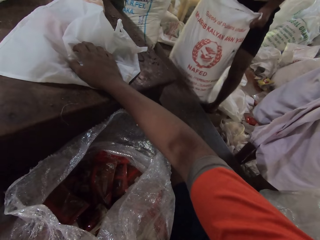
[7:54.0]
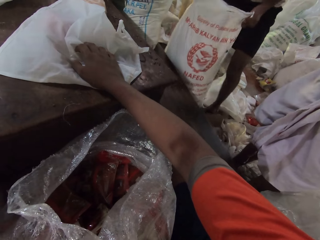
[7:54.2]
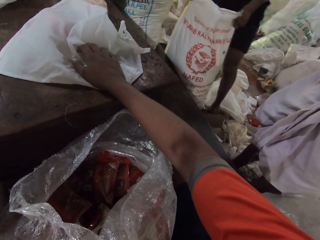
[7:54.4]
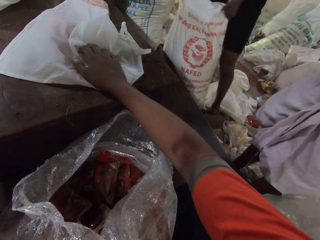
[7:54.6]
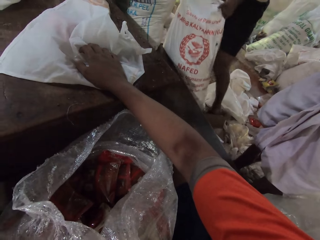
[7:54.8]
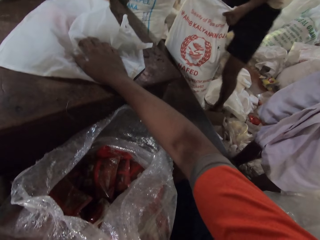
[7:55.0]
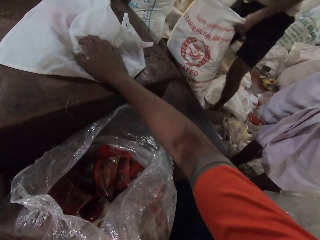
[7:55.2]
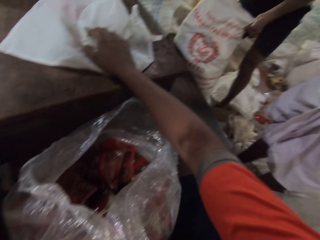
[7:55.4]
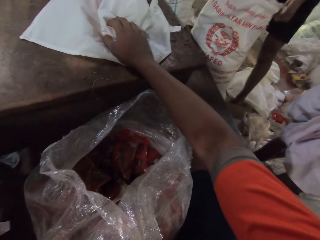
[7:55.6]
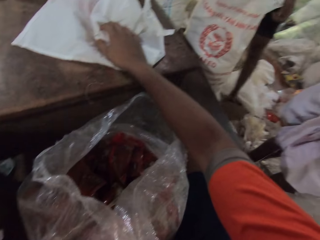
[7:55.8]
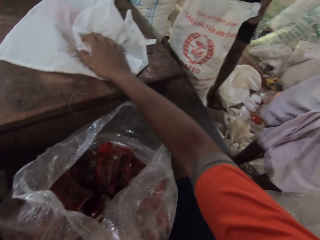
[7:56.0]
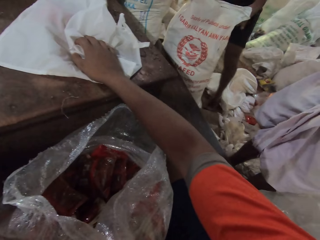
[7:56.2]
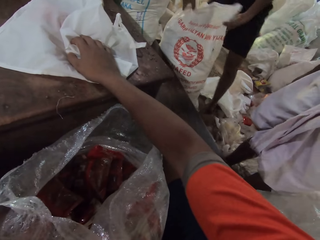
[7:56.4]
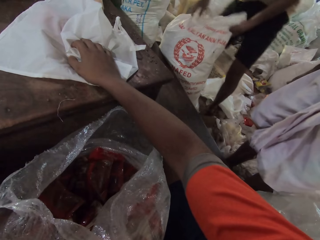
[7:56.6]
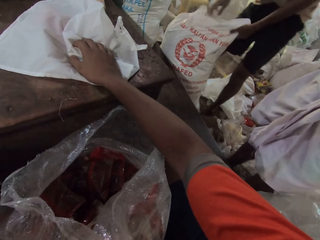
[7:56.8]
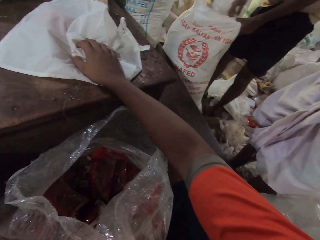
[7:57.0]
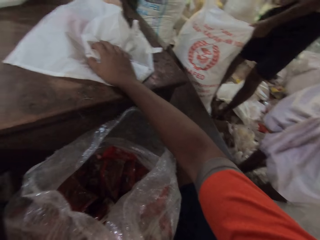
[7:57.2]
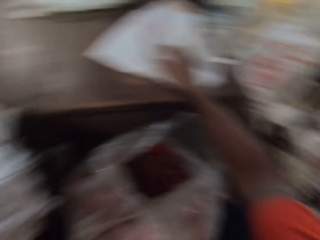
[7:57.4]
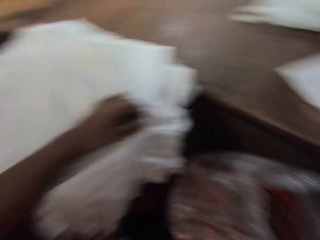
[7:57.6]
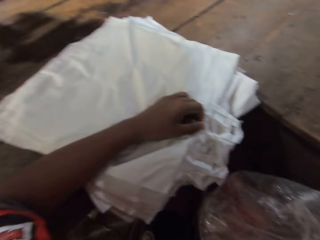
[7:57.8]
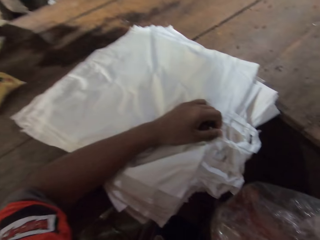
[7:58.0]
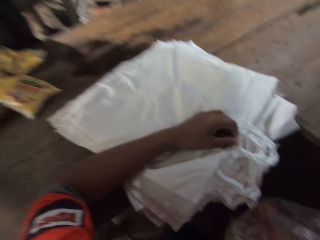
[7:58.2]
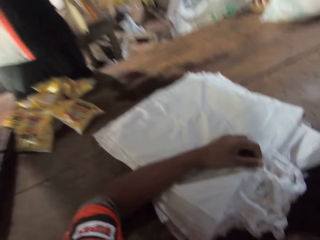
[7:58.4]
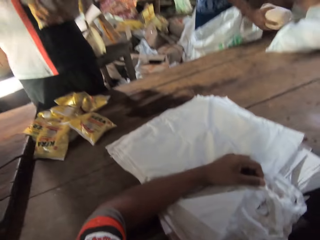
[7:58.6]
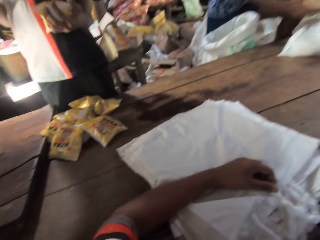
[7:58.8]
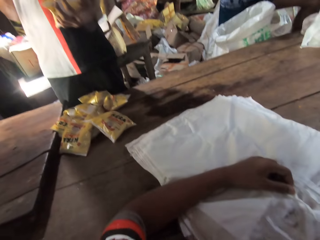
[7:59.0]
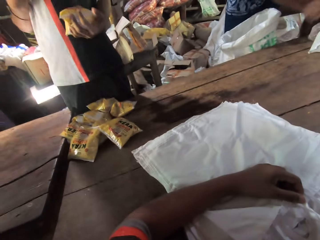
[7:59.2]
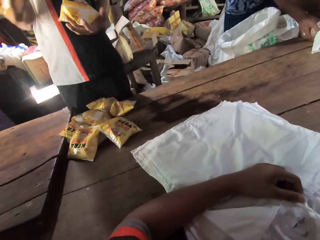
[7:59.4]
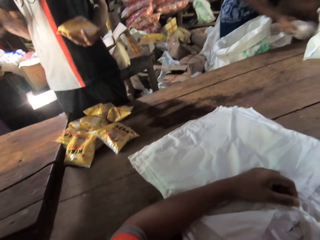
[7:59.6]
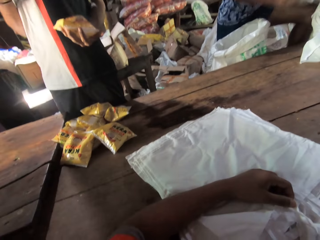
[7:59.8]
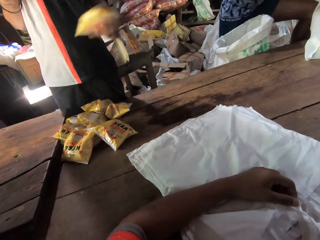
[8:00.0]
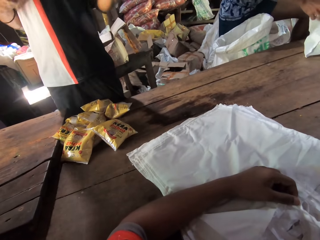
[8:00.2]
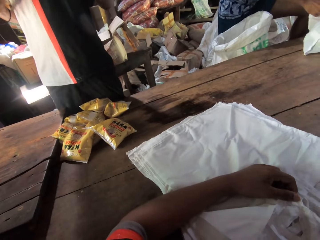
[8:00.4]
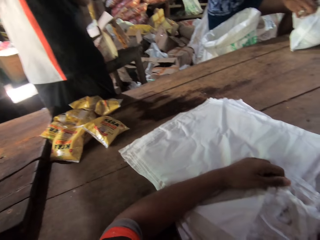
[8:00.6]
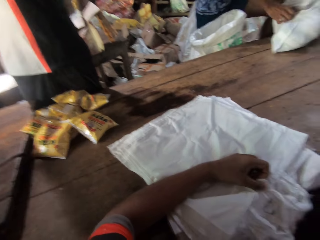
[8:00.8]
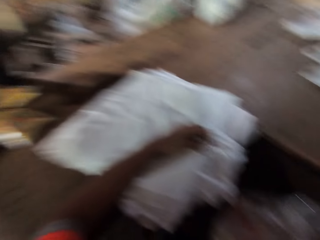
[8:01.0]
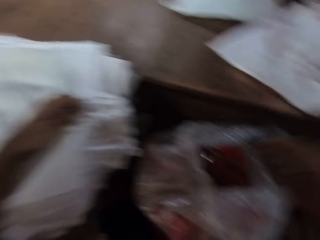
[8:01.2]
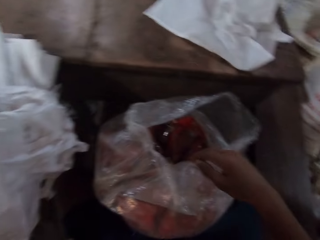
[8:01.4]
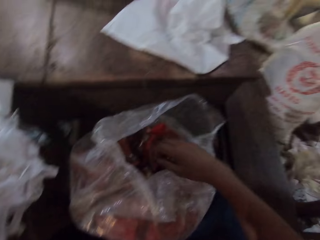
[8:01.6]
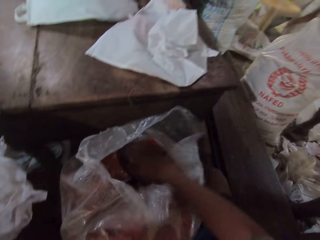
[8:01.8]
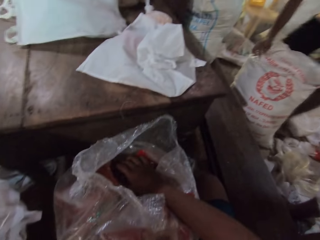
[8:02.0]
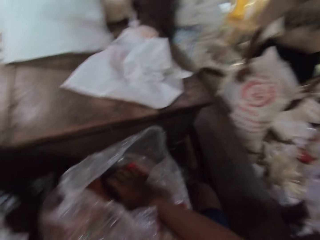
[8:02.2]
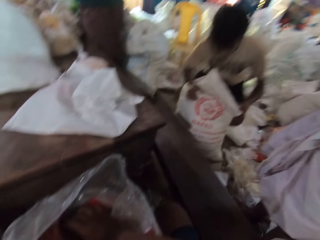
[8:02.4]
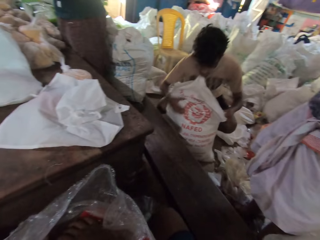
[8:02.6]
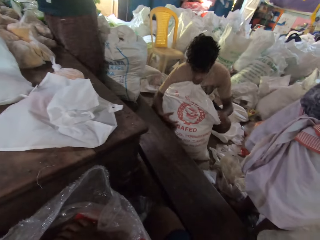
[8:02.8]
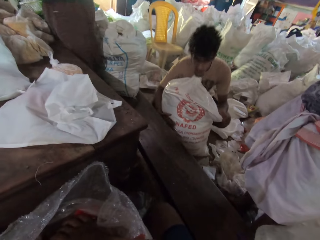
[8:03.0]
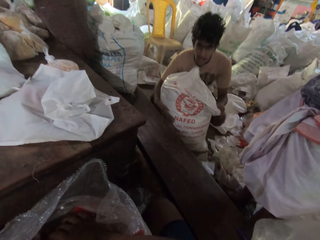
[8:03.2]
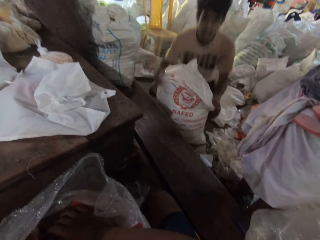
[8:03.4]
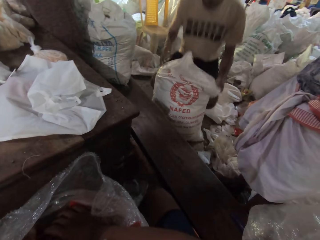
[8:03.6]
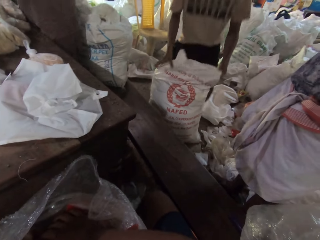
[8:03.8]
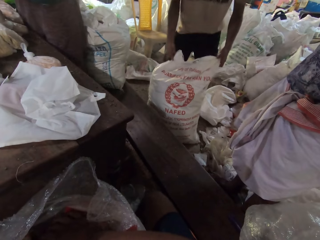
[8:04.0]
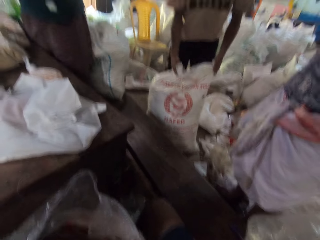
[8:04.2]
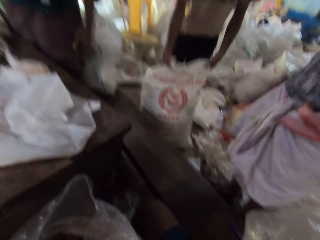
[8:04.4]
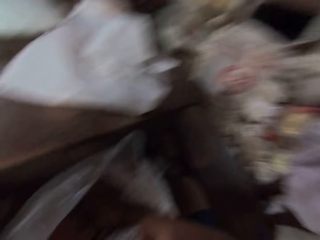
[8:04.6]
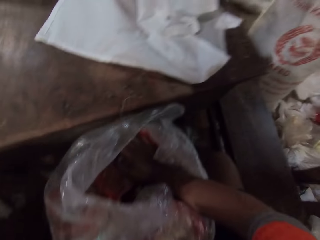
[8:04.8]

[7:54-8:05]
The man drops a pack of broken wheat in his right hand in a carrier bag on the table with his right hand. The camera wearer picks a snack from the sack.

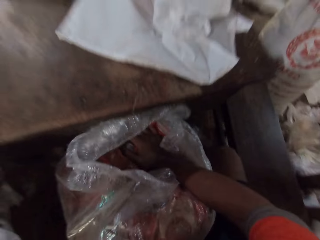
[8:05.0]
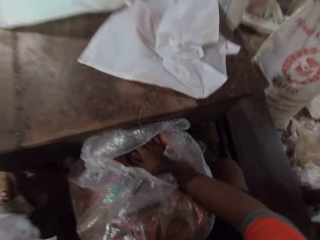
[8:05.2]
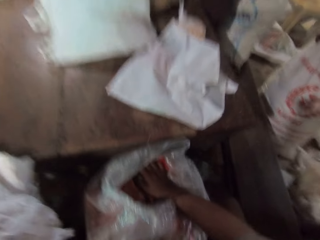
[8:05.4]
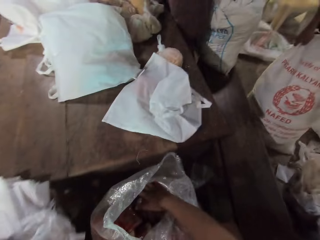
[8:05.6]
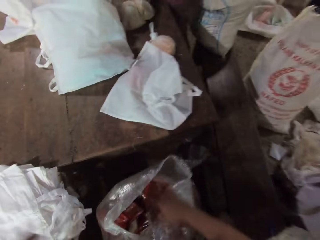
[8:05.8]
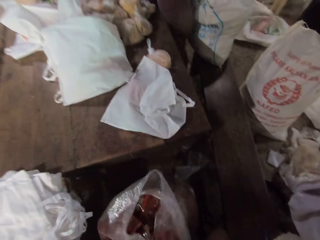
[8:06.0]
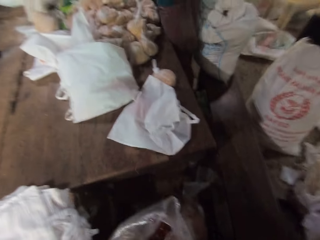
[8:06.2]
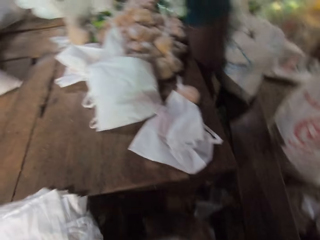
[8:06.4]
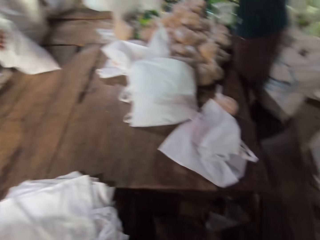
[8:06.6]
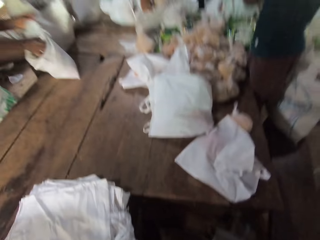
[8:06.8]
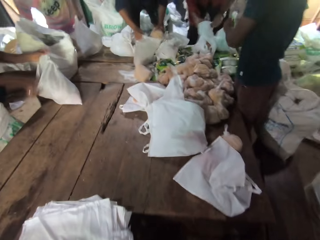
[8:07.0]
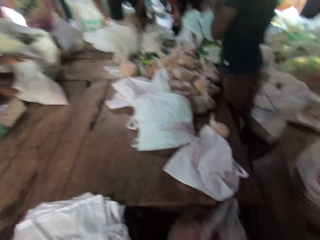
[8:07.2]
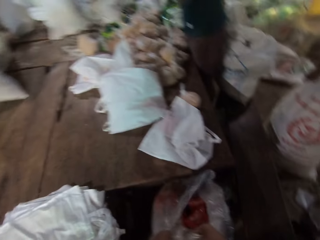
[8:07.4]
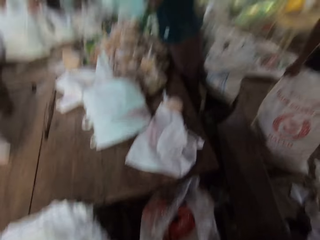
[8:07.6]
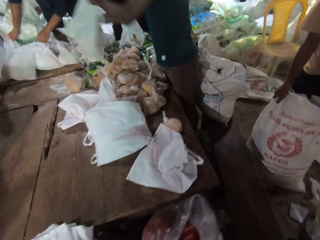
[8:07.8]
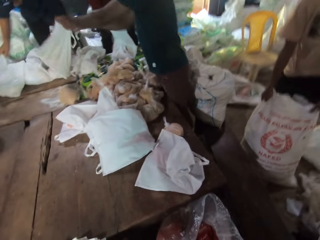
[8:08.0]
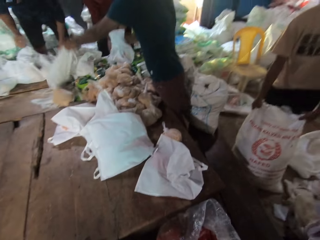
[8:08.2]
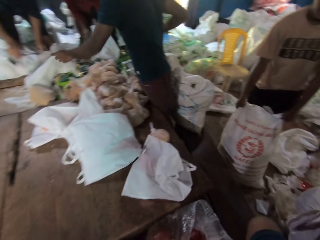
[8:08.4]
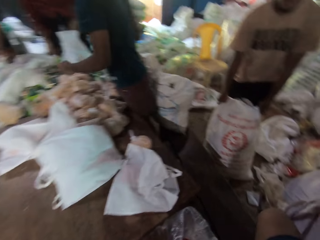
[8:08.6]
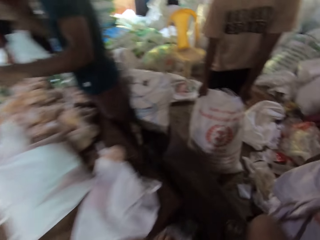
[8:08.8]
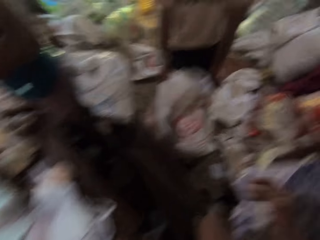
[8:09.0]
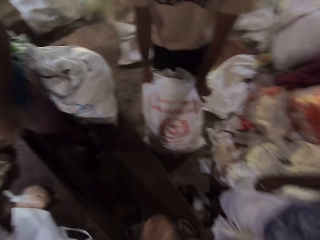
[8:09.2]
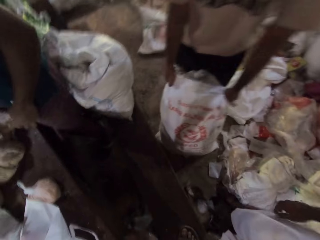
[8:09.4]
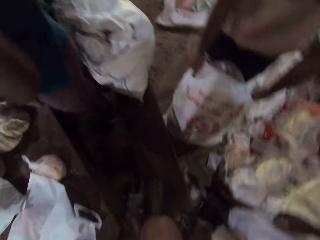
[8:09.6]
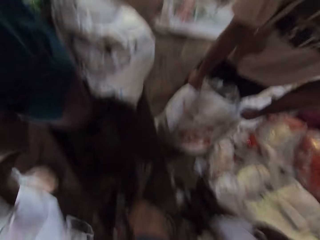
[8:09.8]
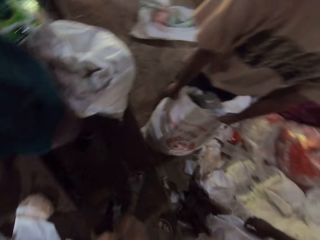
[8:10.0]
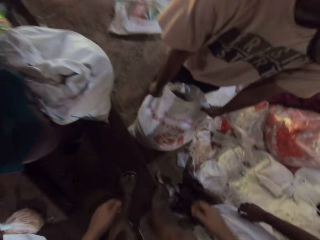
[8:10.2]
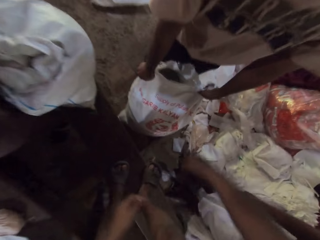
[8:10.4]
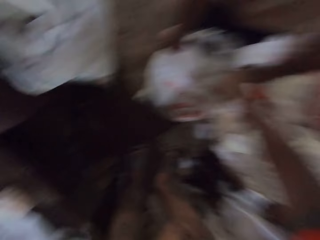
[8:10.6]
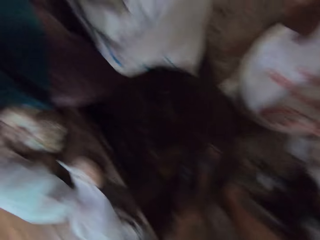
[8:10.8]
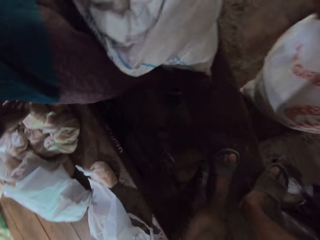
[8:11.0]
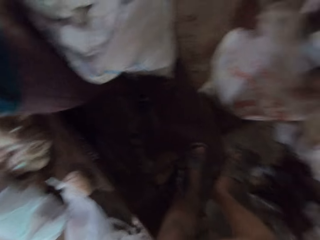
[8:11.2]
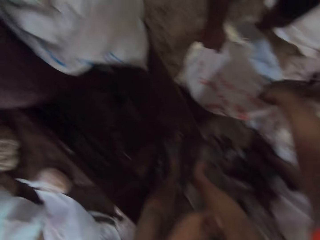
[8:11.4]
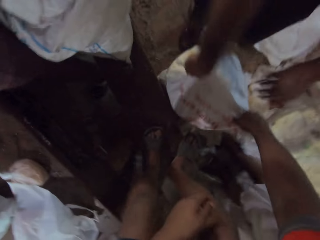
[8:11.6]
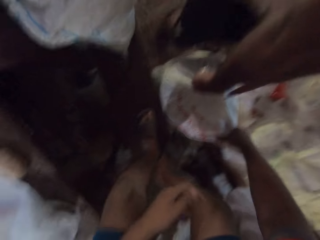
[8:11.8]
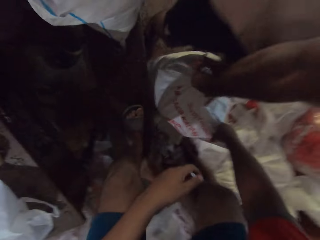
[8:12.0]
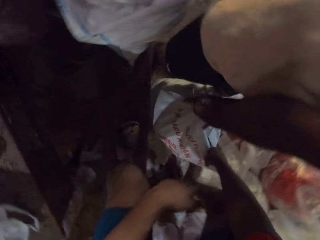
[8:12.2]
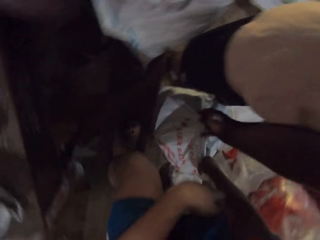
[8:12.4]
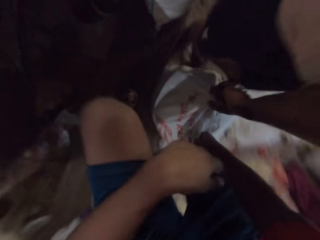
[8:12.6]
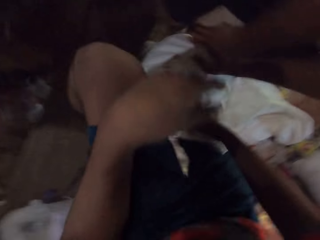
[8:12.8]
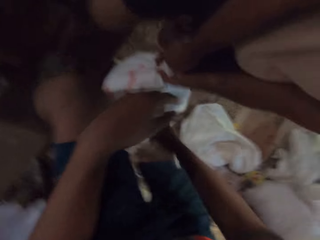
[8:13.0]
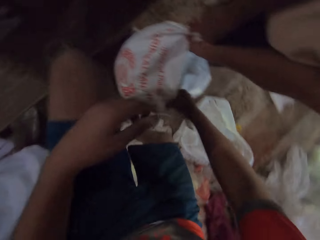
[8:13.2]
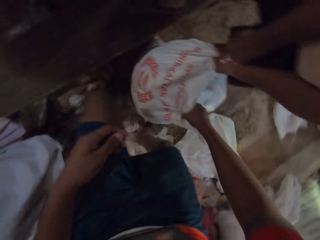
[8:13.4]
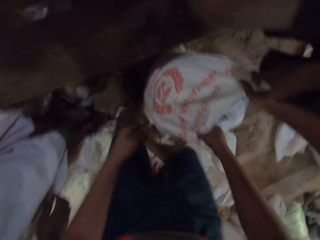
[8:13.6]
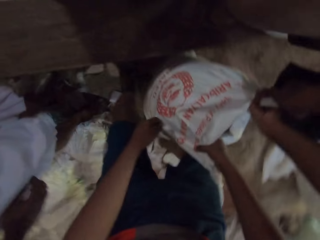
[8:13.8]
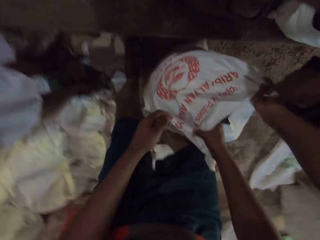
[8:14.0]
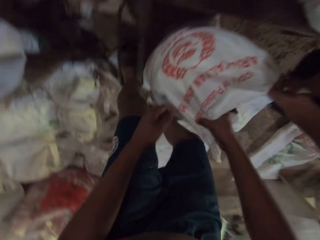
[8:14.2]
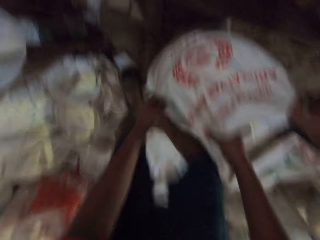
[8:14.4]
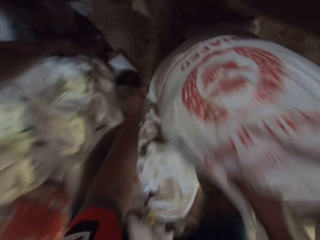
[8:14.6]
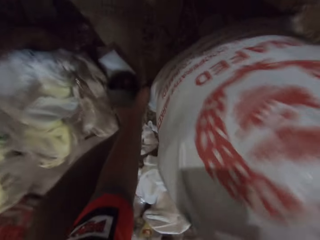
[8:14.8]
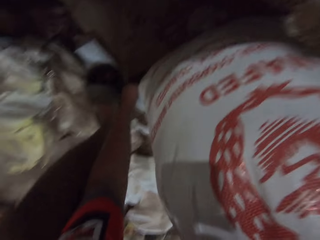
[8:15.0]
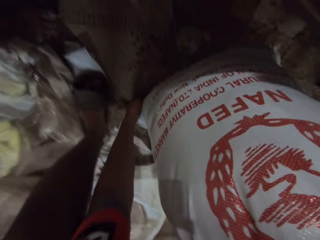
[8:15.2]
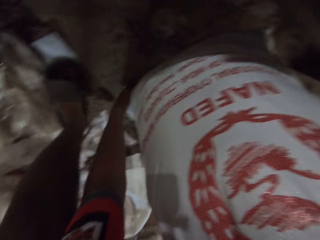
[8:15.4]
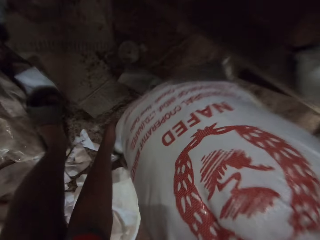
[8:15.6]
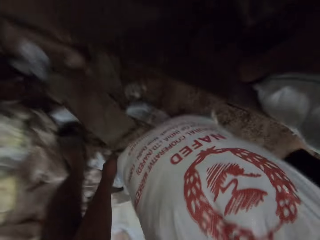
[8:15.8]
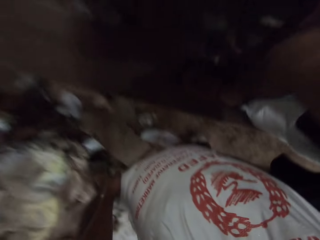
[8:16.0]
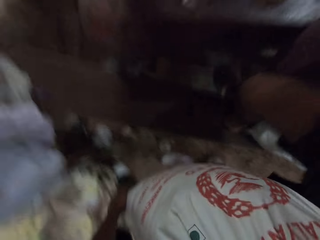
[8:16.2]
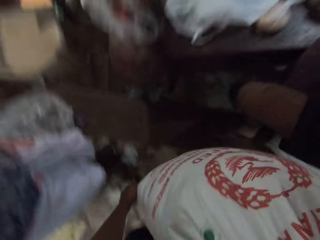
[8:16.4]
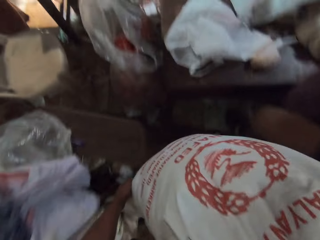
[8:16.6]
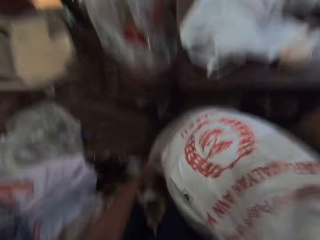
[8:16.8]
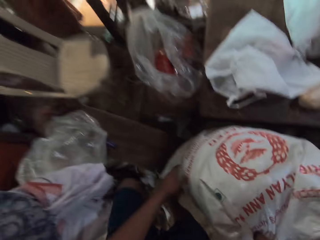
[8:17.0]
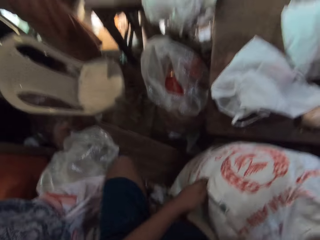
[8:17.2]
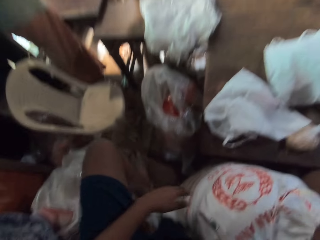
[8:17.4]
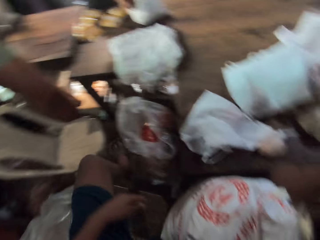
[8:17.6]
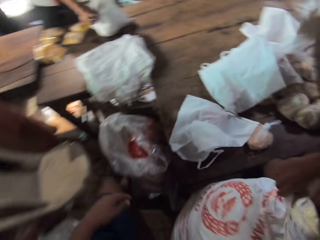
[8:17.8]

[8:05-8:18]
A man moves a carrier bag on the table with his hands. Another man drops a carrier bag on the table with his hands. The camera wearer carries a sack. The camera wearer and another man move the sack on the ground with their hands.
